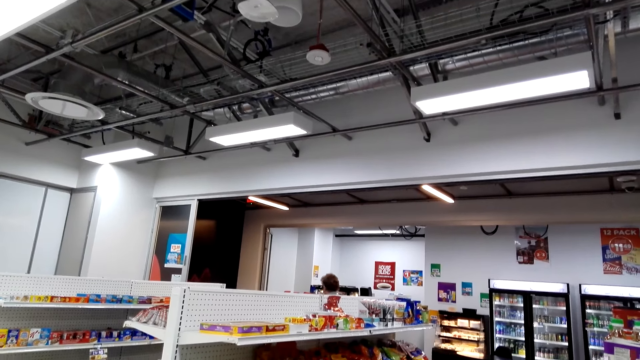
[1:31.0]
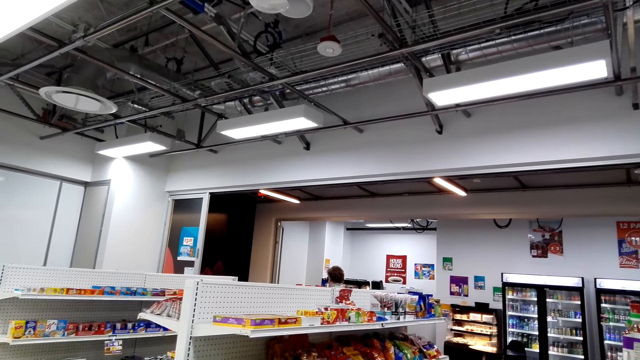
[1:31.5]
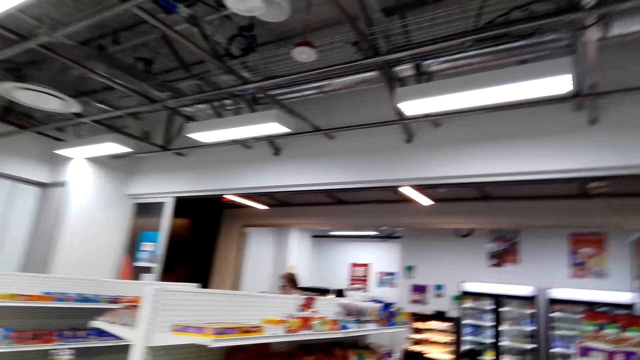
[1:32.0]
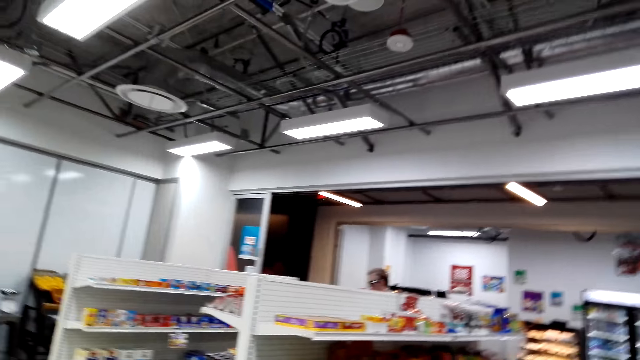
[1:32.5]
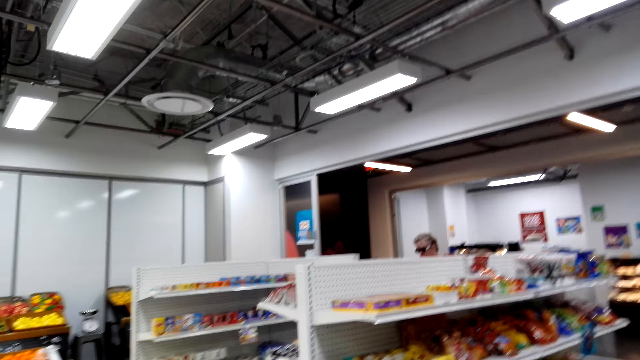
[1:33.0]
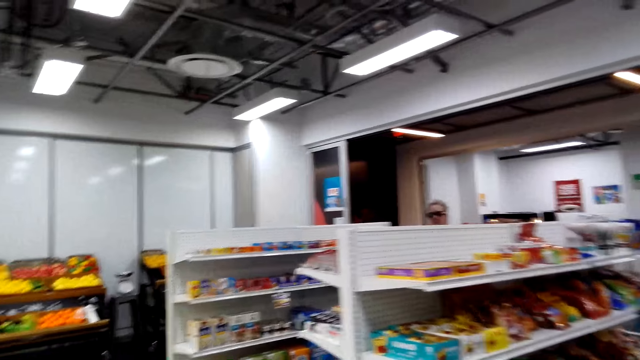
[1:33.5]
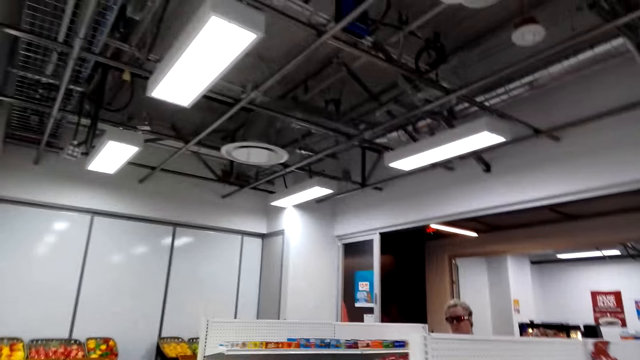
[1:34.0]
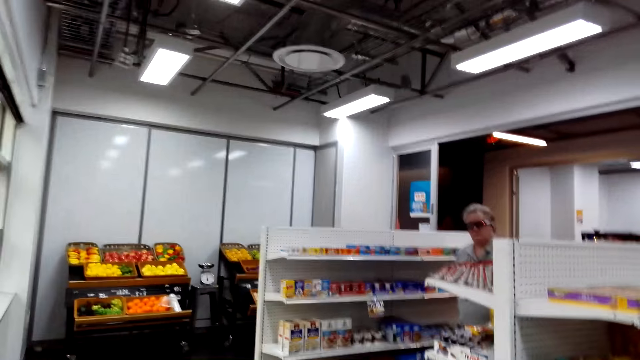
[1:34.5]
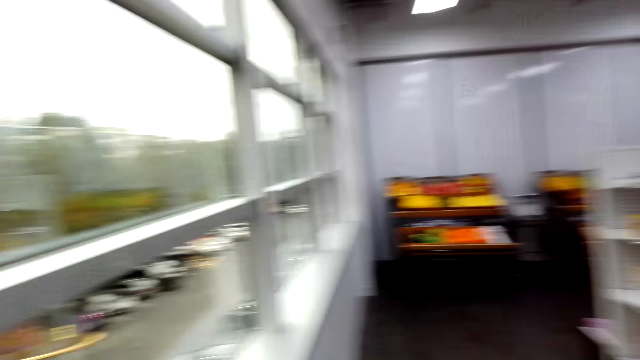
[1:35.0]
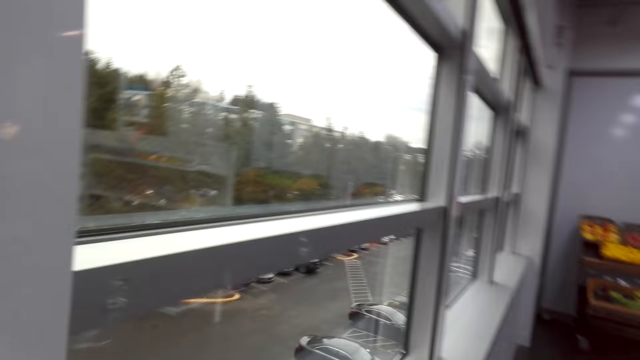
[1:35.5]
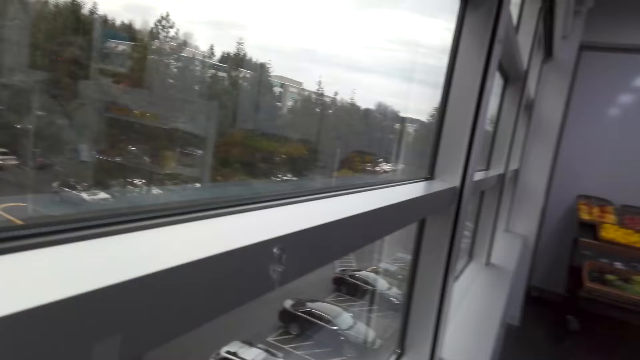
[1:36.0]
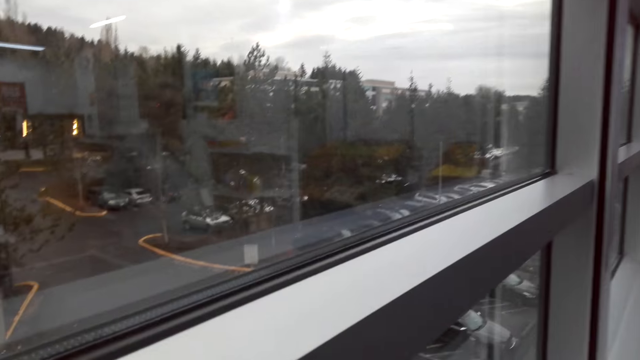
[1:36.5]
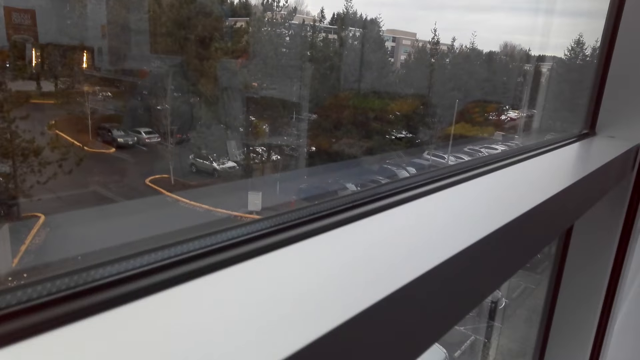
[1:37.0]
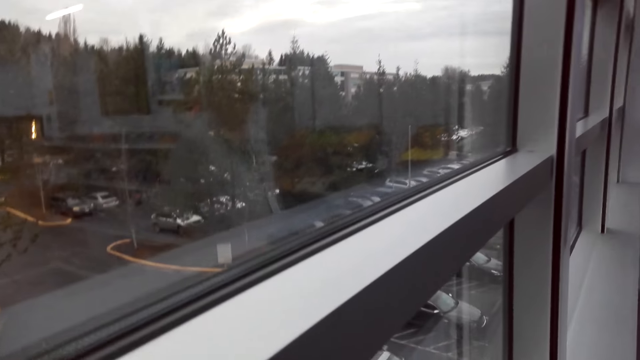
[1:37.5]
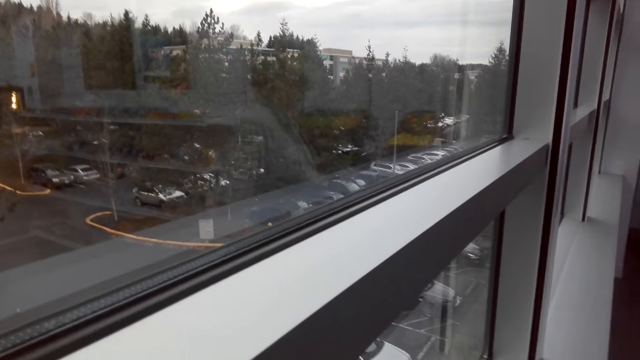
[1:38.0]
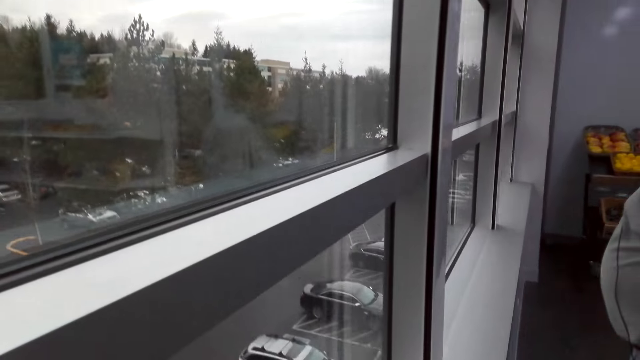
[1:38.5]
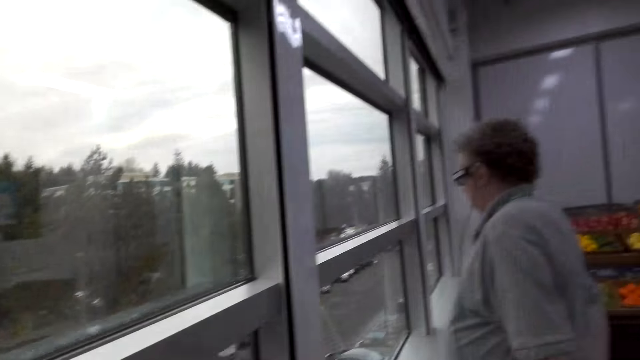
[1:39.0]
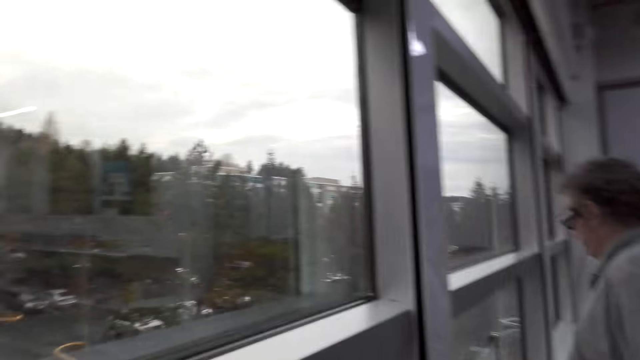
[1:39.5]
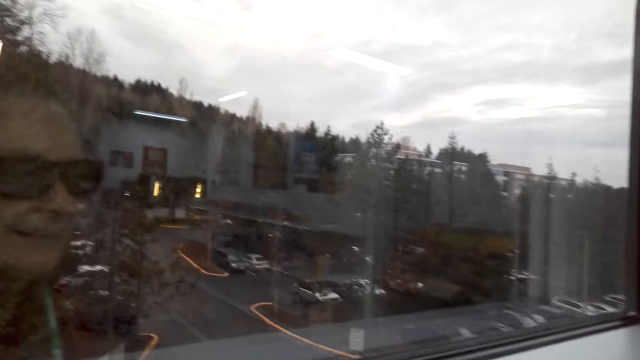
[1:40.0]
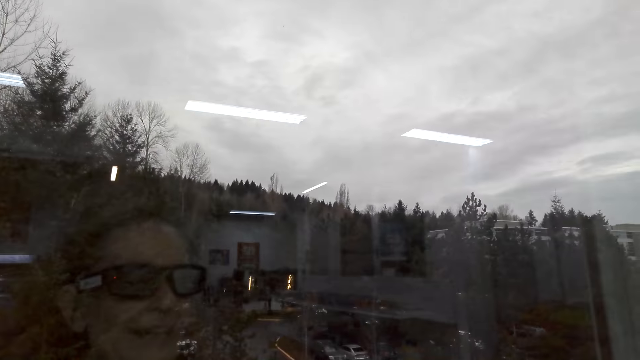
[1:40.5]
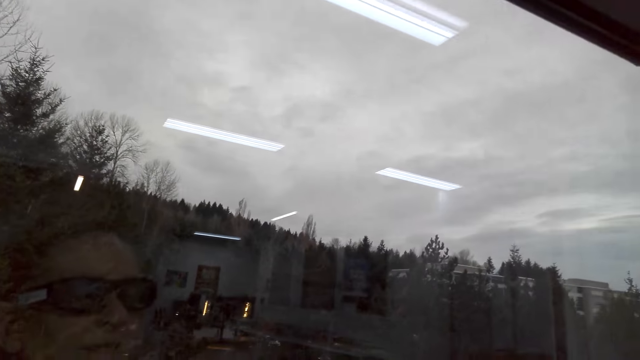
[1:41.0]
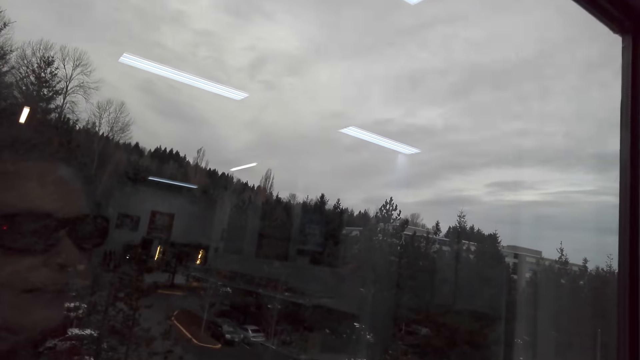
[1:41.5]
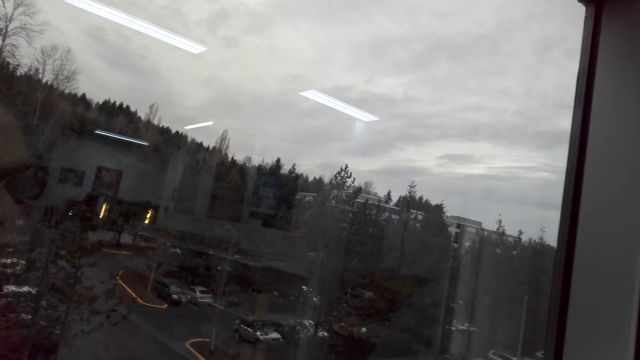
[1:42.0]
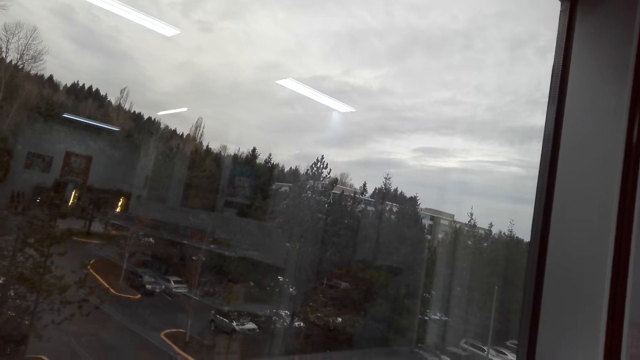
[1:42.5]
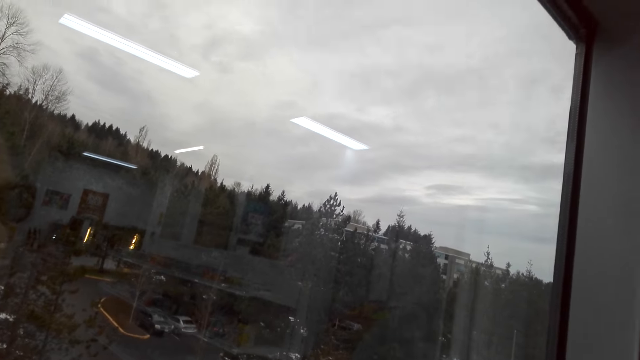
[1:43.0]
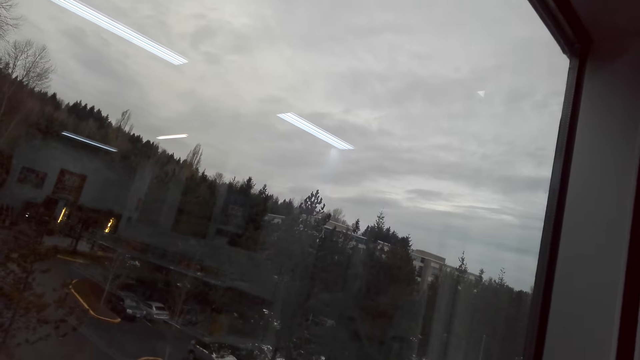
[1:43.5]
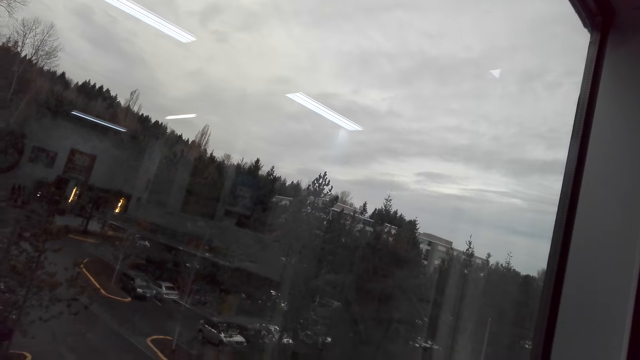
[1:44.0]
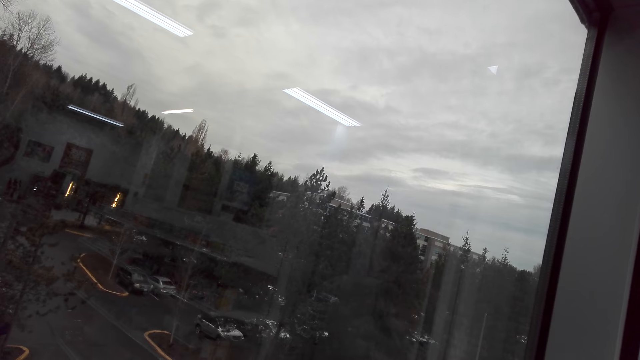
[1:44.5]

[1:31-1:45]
A man walks towards a window. The man stands near the window in the store. The camera wearer stands in the store.

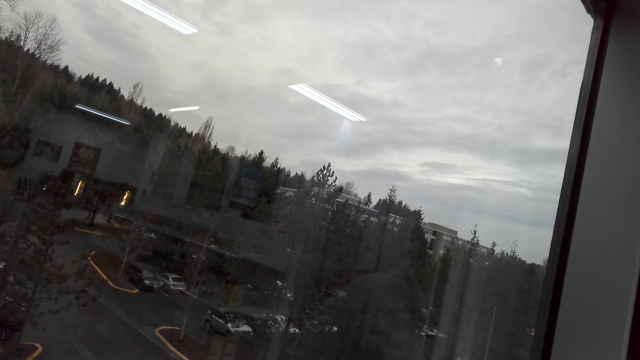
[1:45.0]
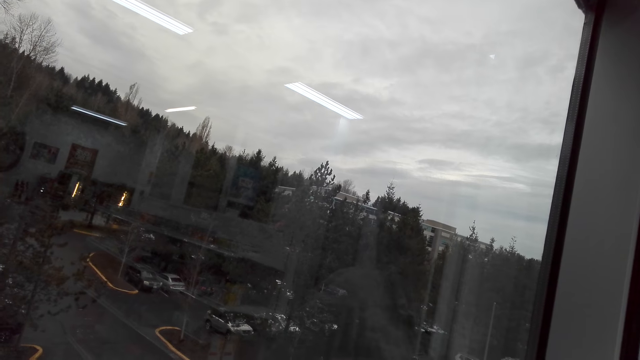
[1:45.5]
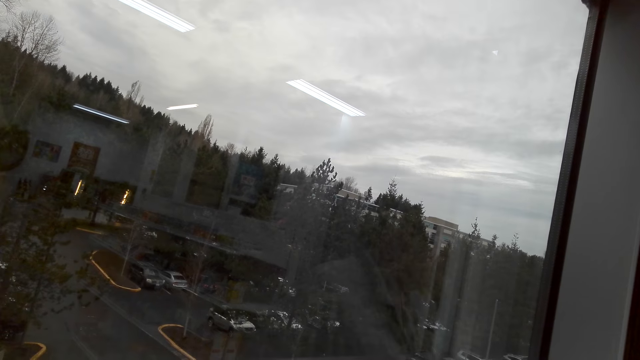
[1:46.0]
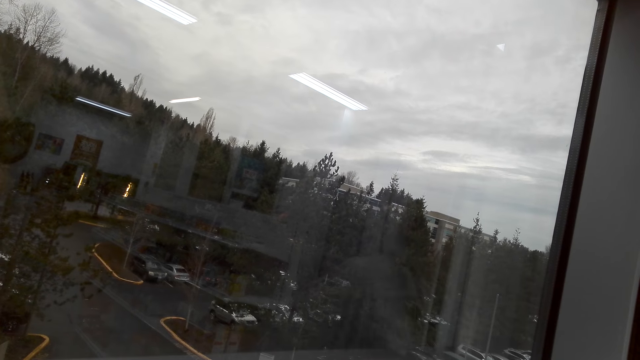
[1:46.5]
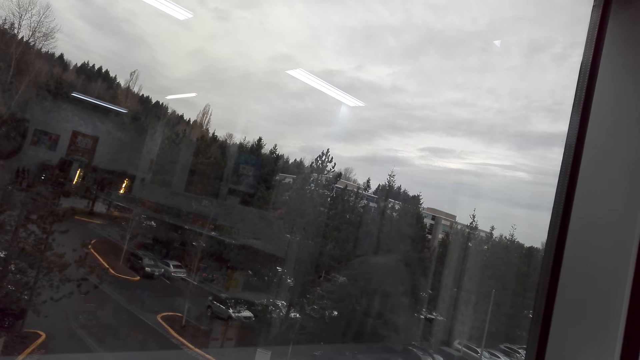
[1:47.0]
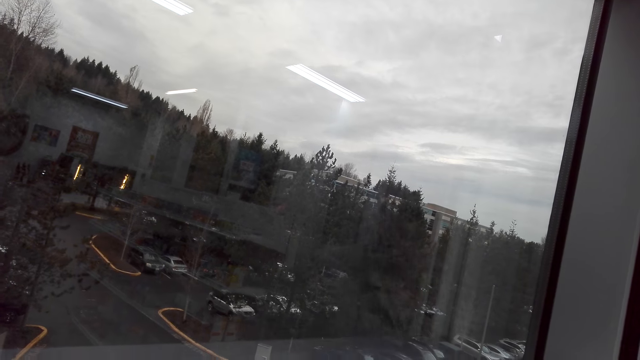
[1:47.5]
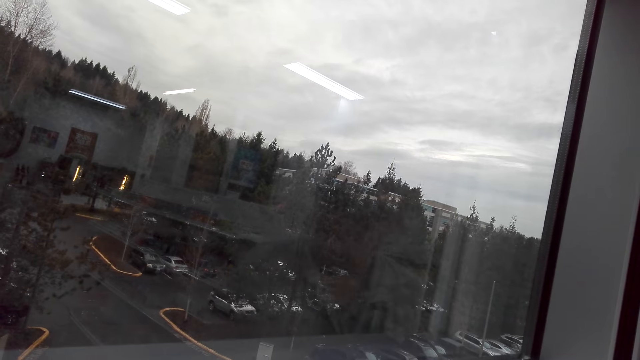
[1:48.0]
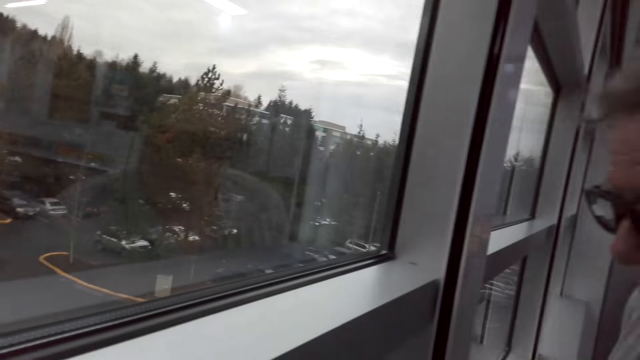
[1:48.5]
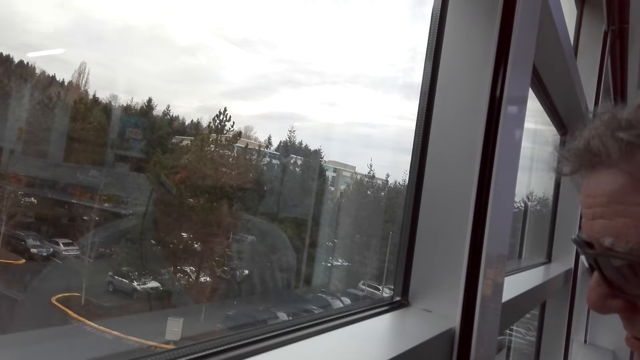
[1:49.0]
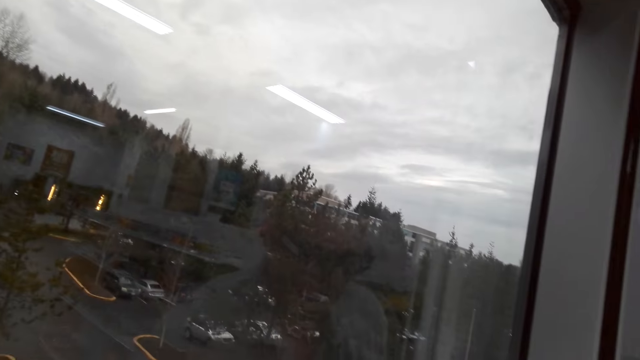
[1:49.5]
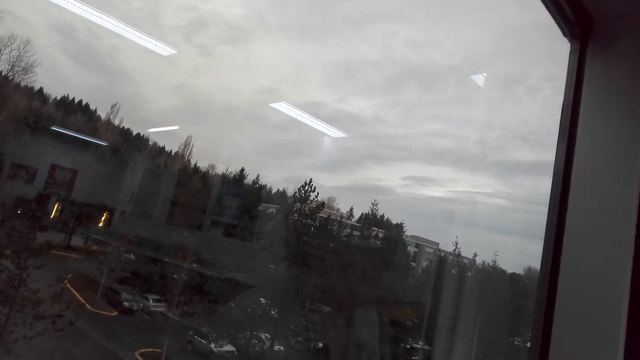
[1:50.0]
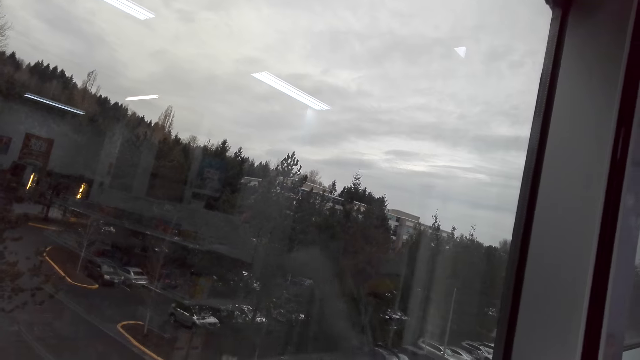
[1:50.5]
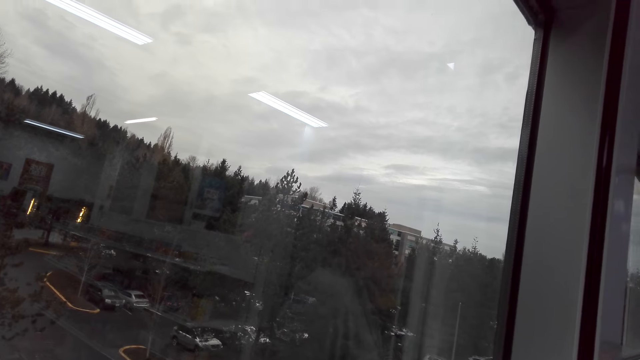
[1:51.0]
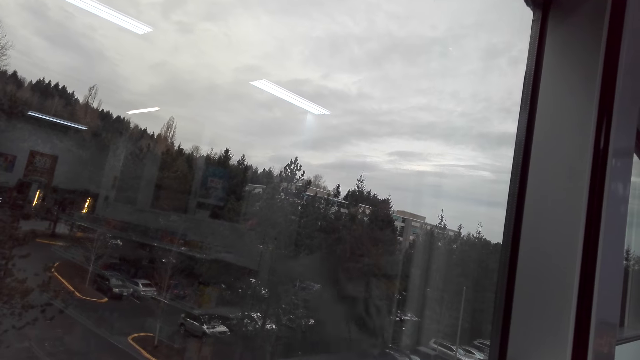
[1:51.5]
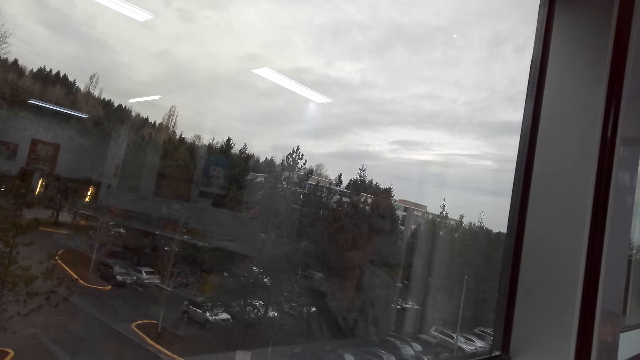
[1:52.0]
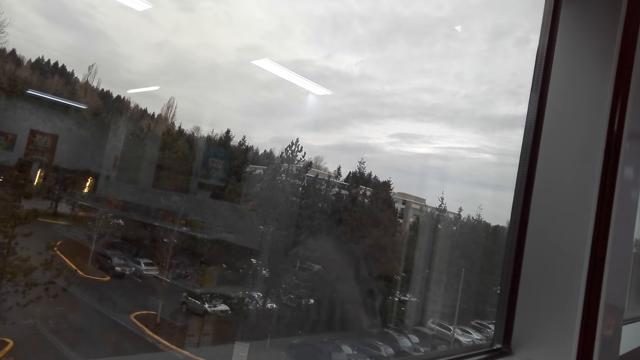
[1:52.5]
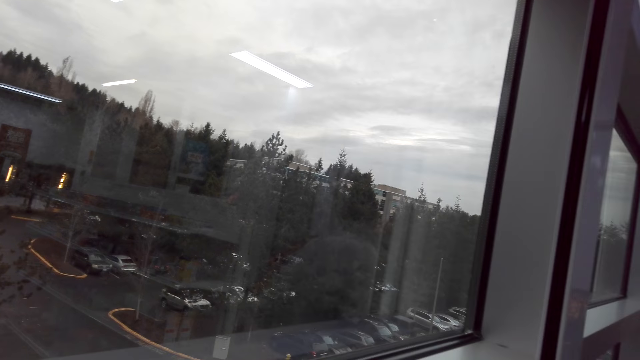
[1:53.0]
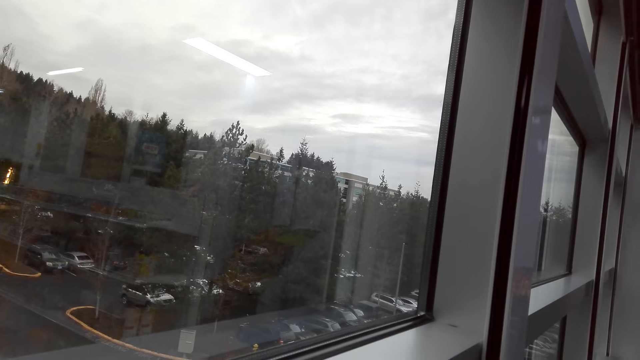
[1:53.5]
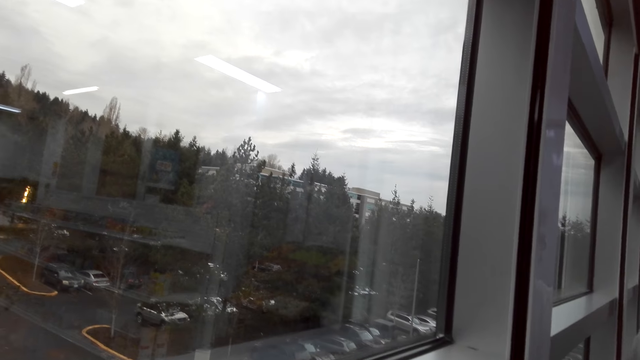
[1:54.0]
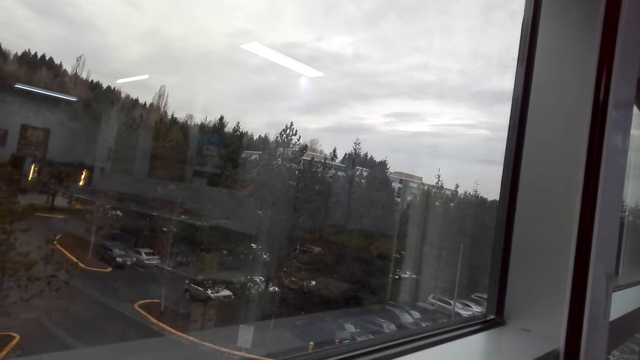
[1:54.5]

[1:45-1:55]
A man stands in the store.
